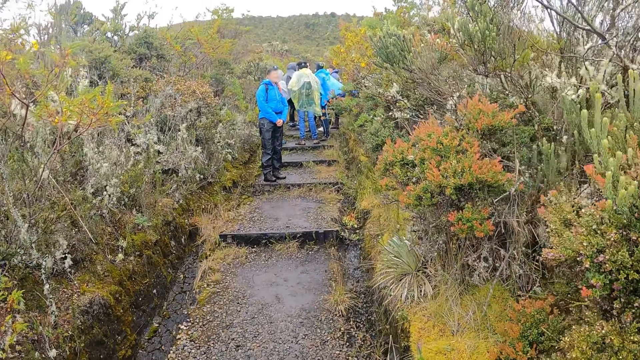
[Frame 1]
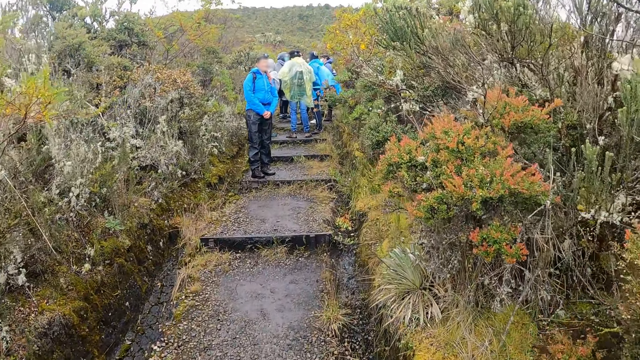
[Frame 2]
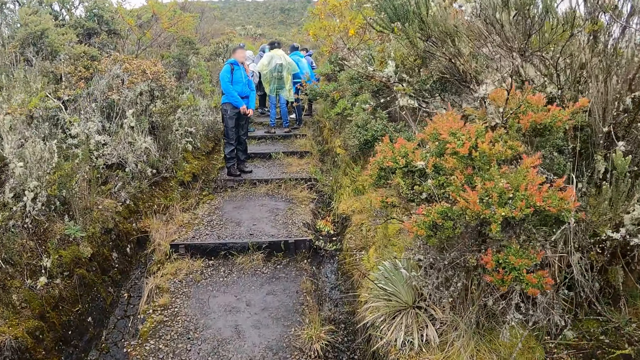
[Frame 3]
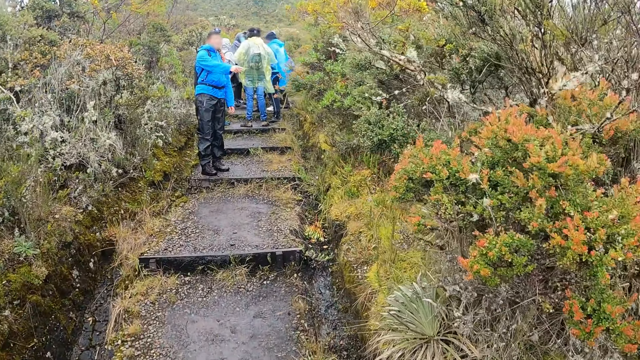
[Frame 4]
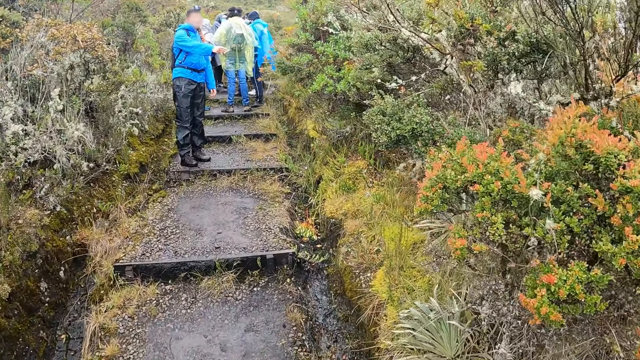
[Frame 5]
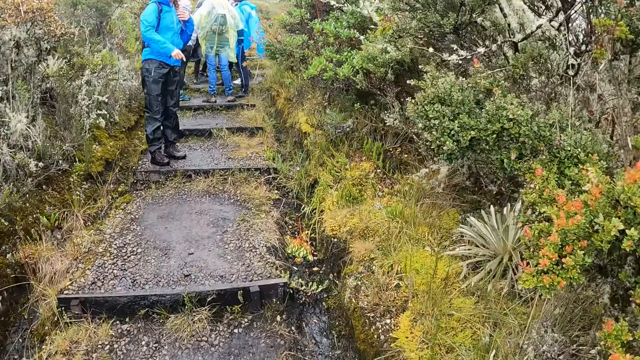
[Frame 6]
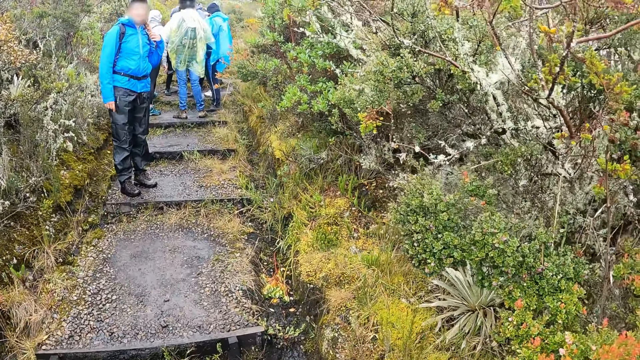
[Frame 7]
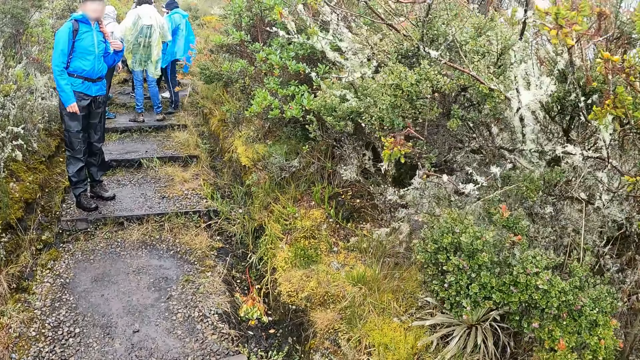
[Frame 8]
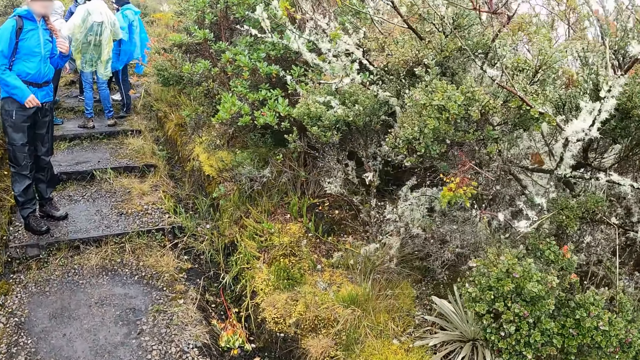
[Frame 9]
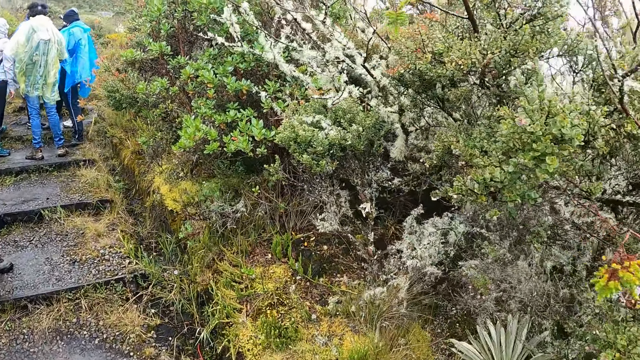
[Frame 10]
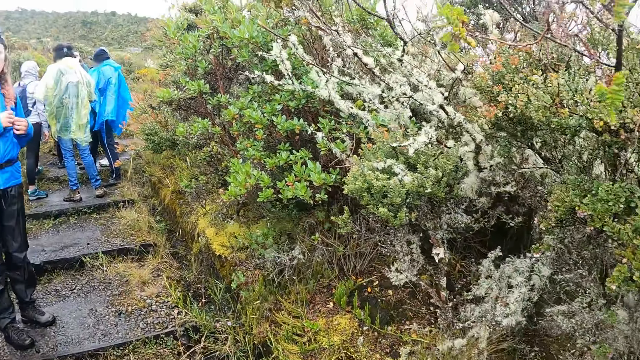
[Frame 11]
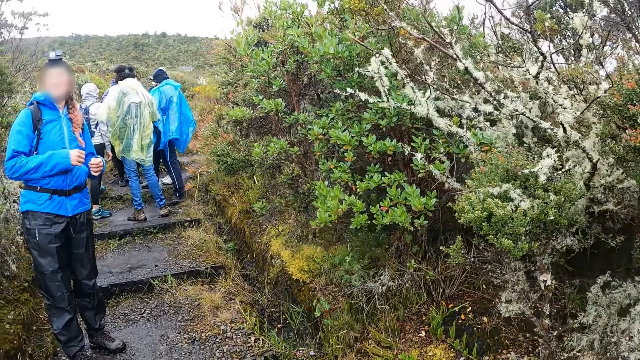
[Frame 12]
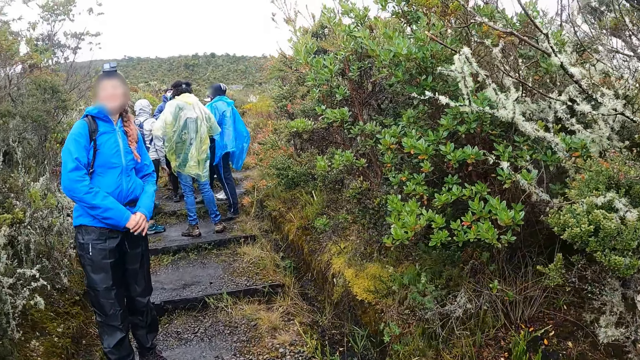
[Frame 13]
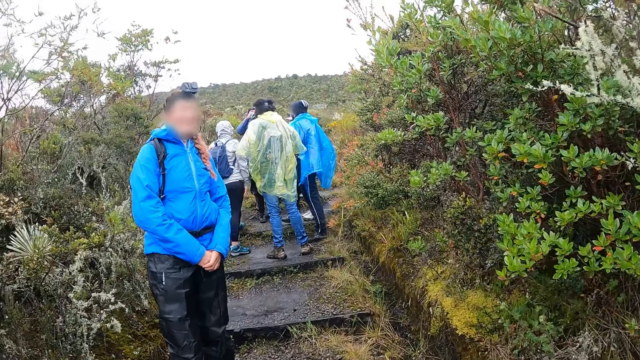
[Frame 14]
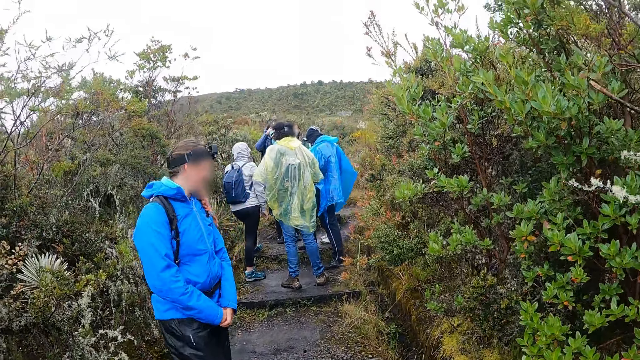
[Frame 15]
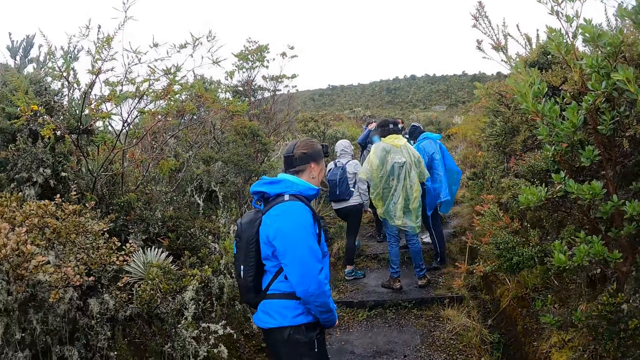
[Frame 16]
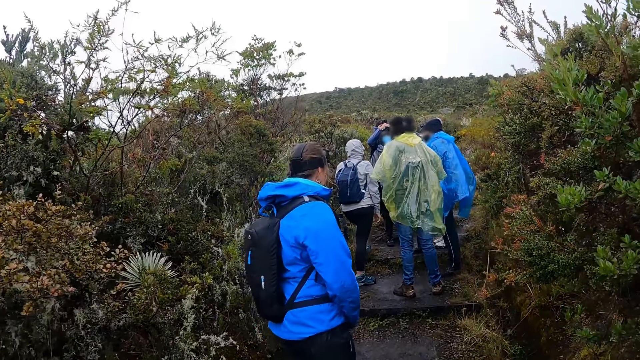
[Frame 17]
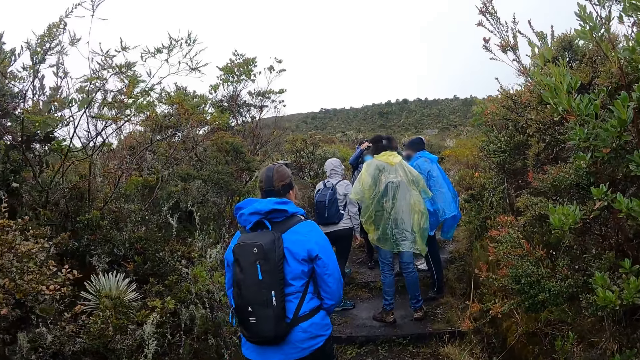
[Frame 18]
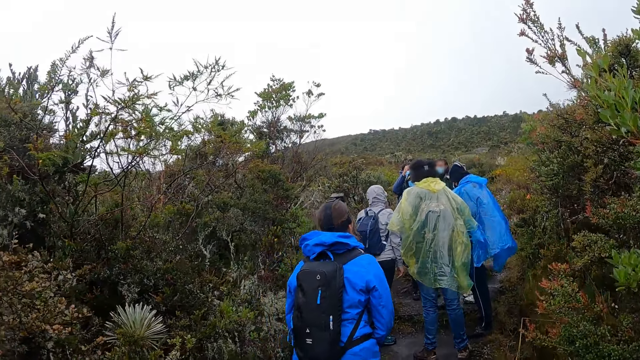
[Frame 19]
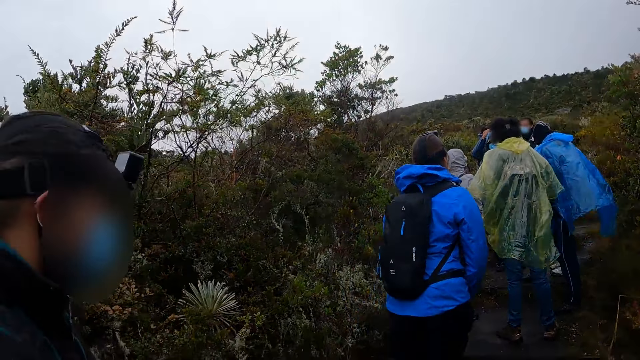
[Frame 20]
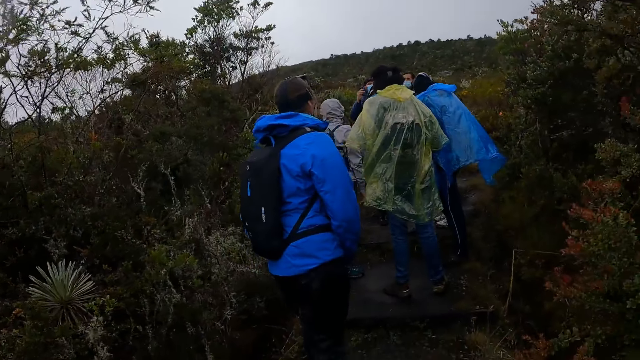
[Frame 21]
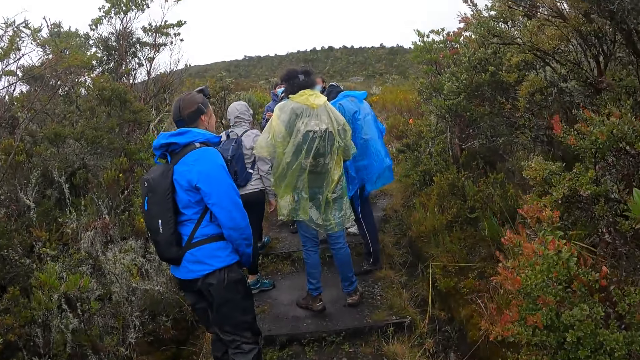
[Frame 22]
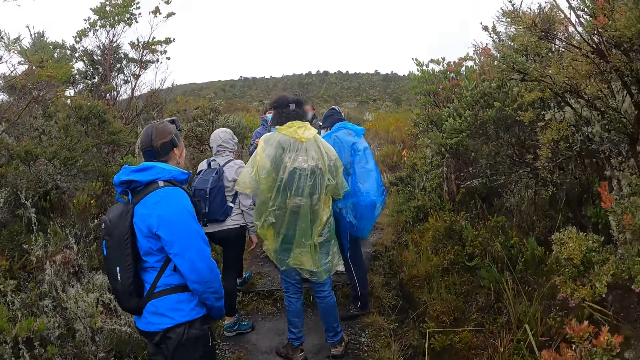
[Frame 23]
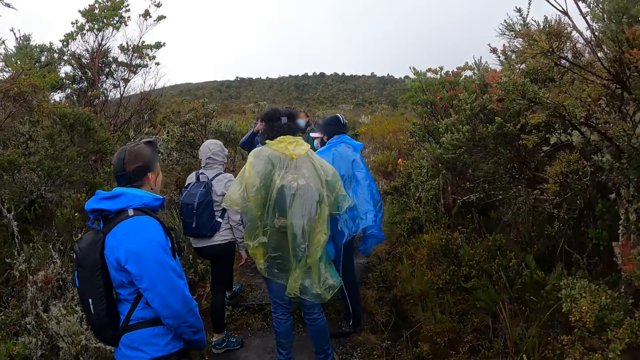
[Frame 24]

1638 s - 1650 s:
The camera wearer walks up the stairs through a pathway of a forest reserve. A woman stretches her right hand towards a bunch of plants. The woman touches her hair with her left hand. The woman stands on the stairs.

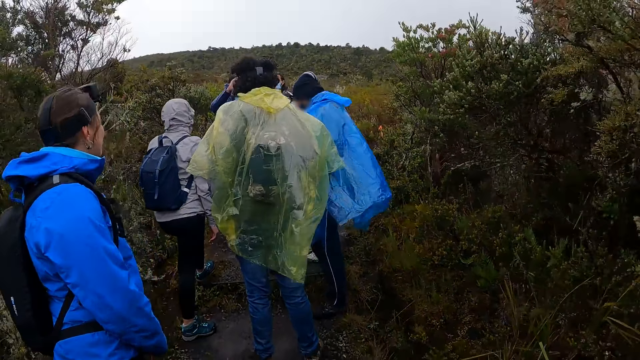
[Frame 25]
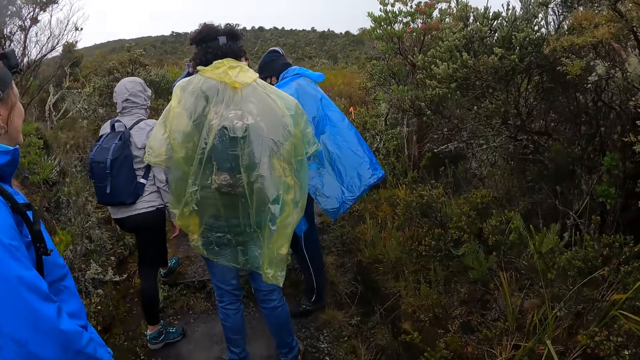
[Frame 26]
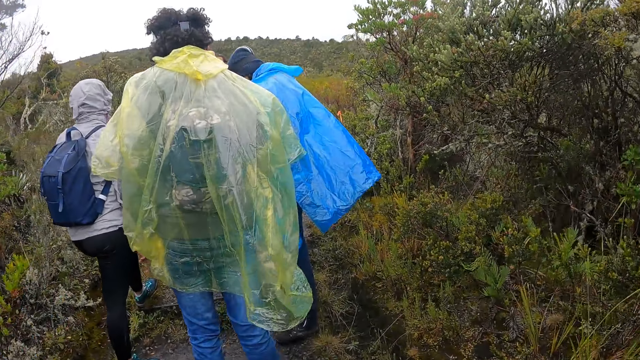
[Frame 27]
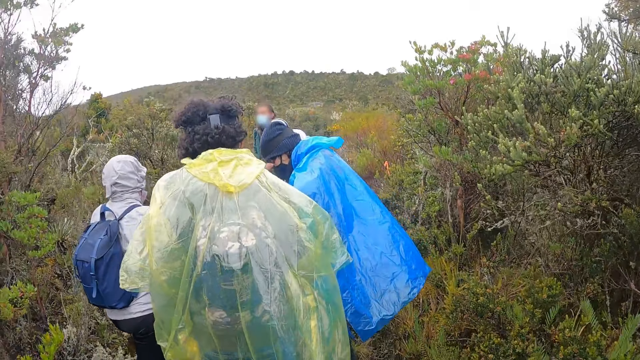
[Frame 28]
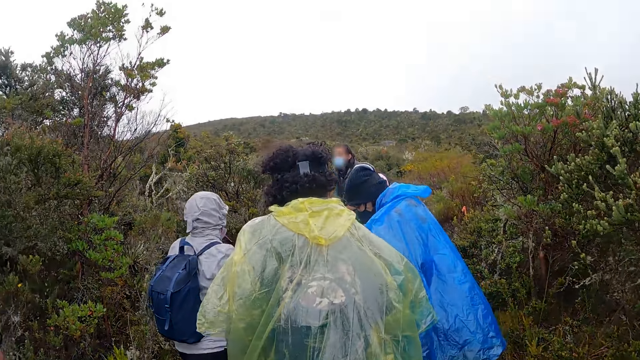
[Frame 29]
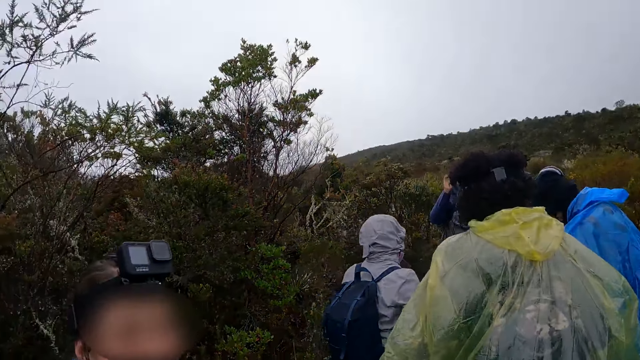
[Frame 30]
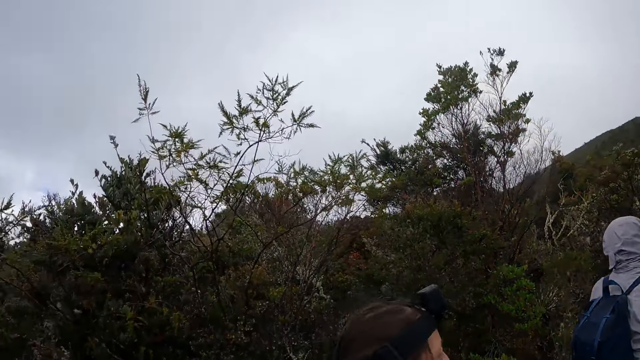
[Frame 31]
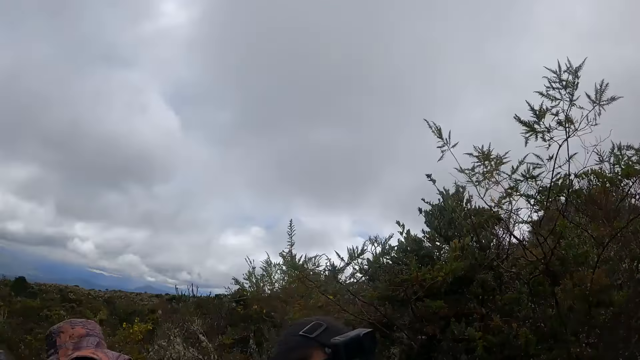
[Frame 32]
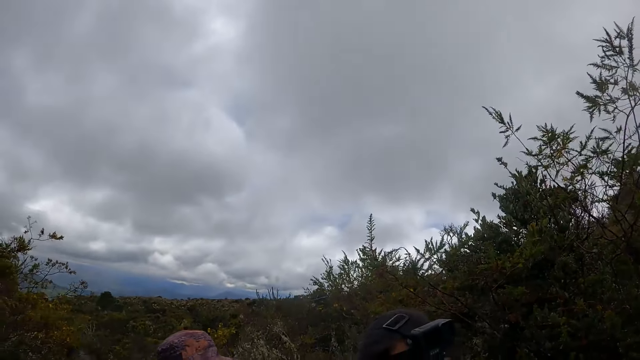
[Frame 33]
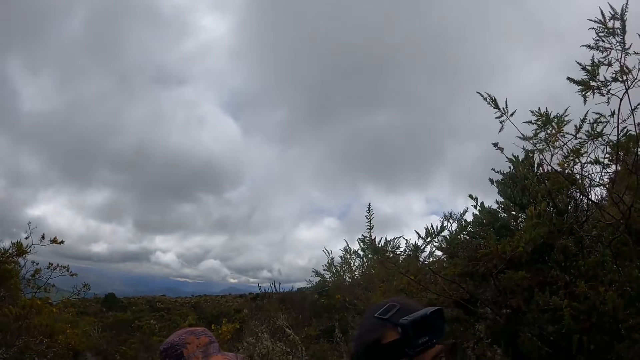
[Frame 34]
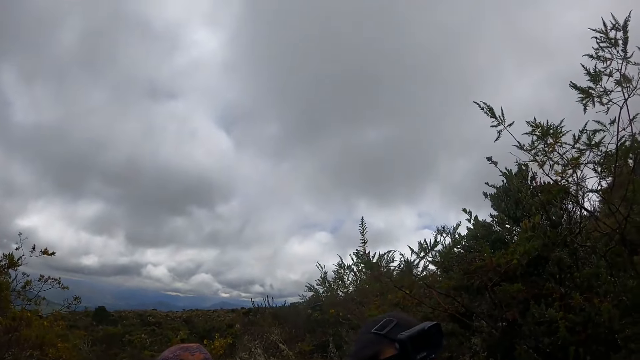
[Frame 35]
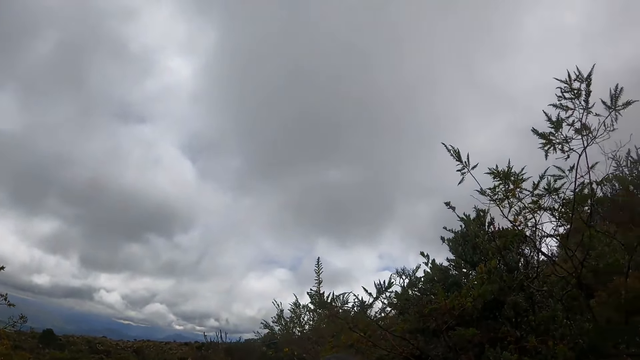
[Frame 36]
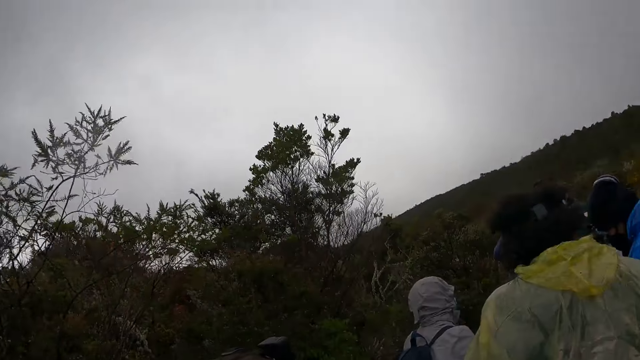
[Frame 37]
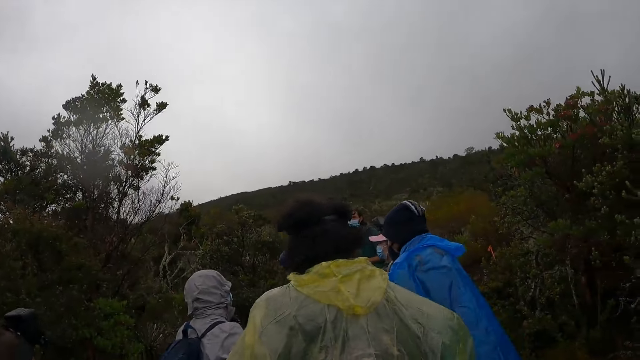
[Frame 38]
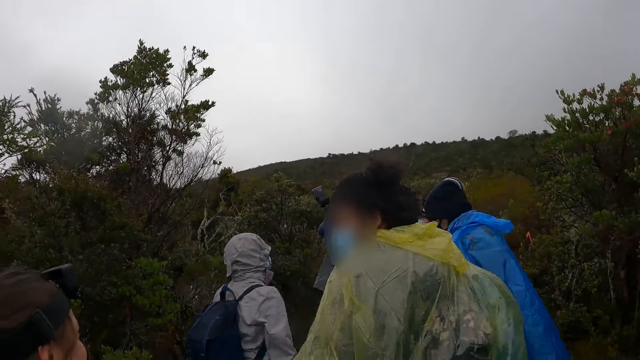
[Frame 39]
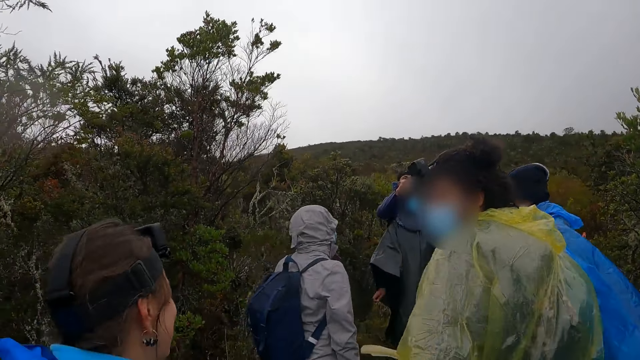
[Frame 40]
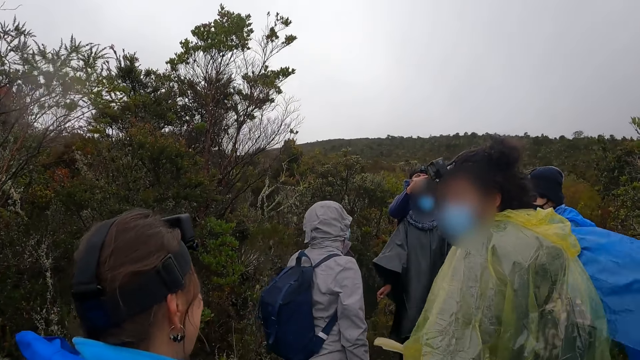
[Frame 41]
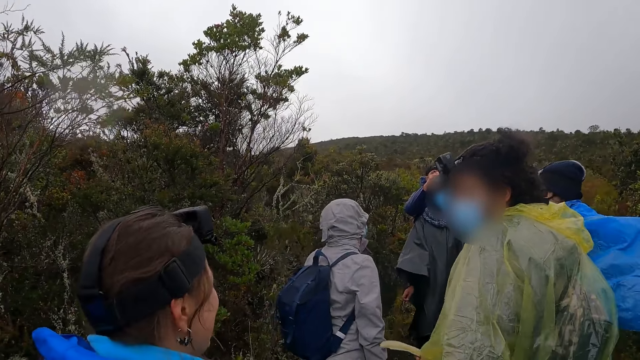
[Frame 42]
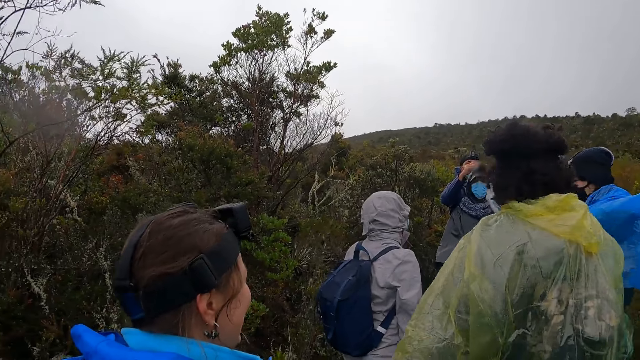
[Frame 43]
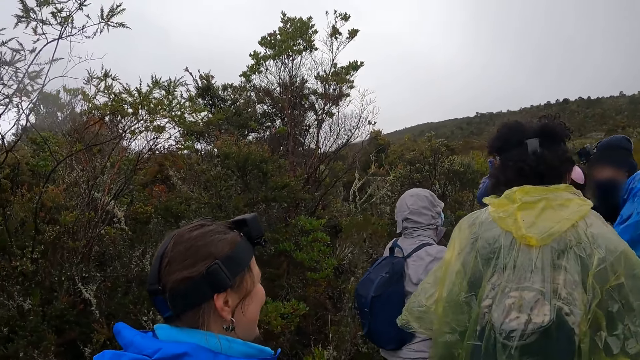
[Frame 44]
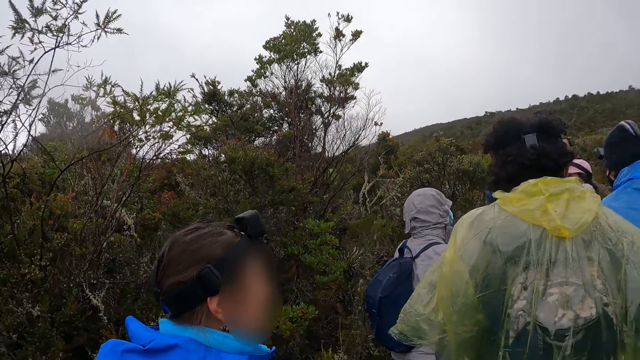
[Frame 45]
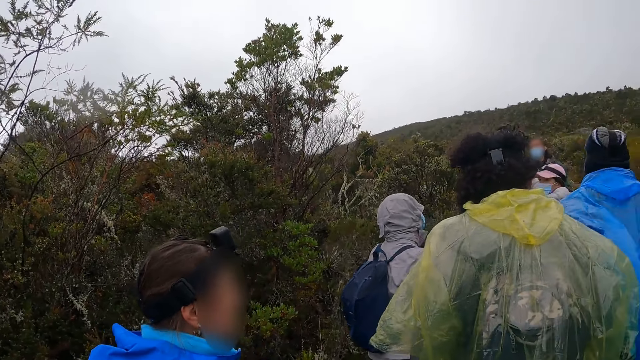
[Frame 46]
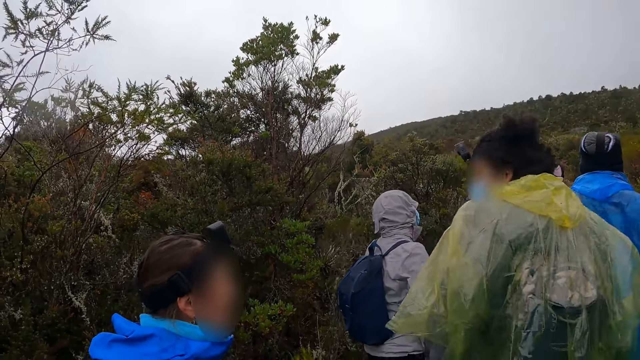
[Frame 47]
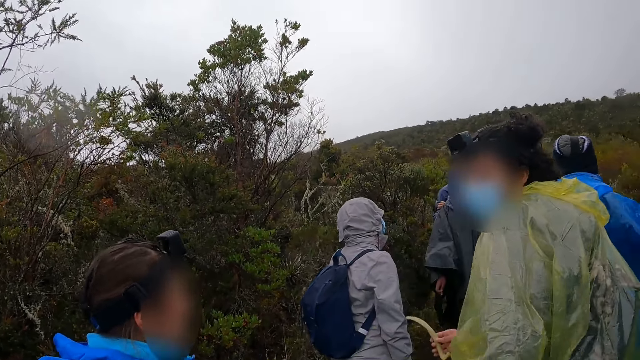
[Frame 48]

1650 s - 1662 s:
The camera wearer stands next to a person. They look around.
